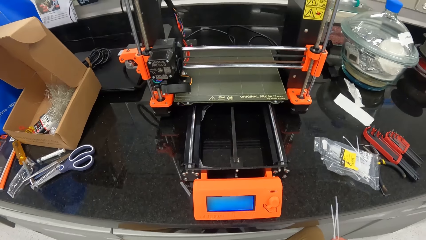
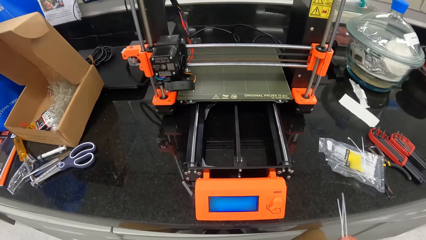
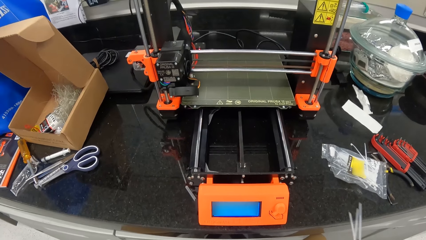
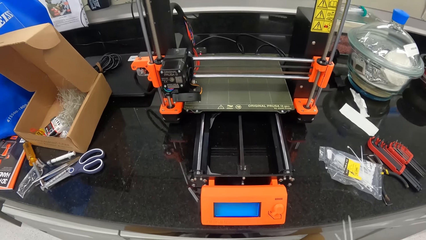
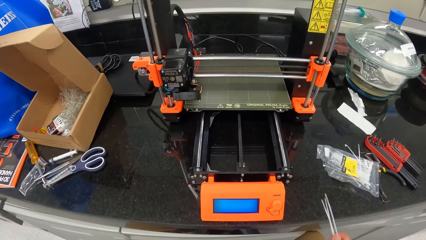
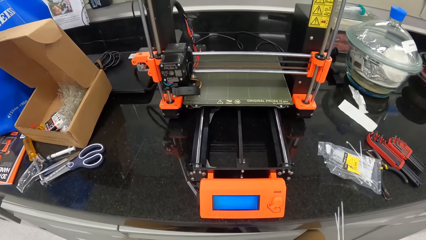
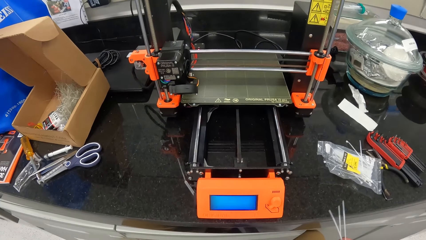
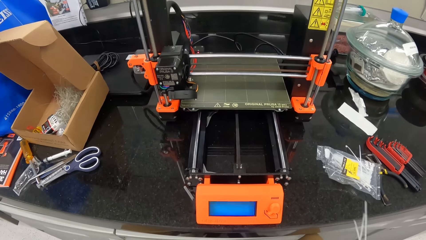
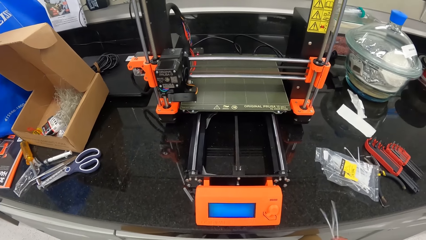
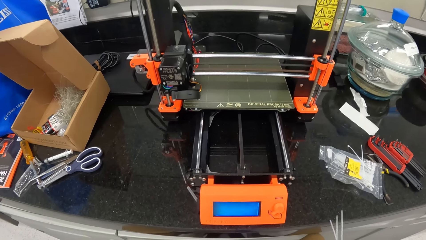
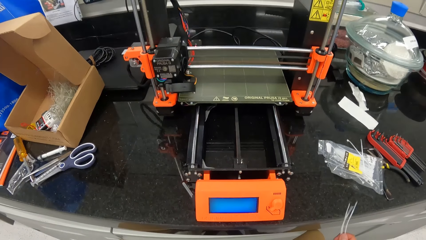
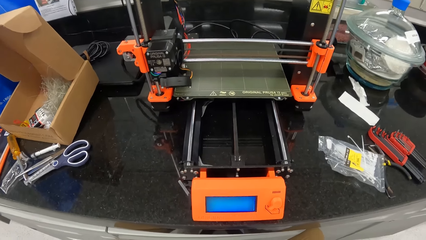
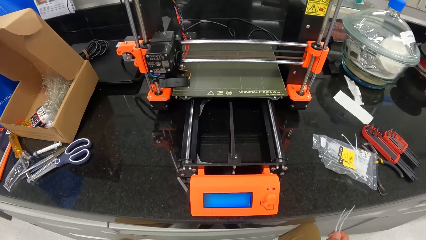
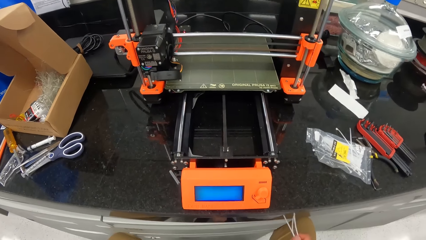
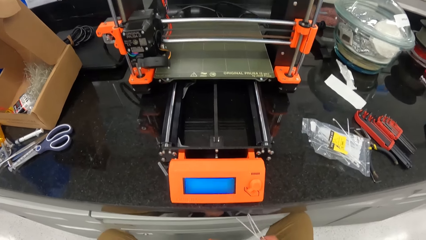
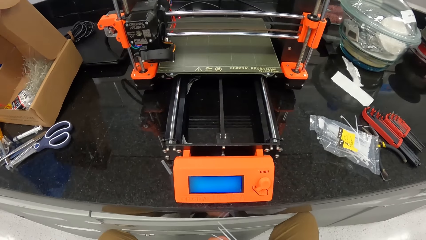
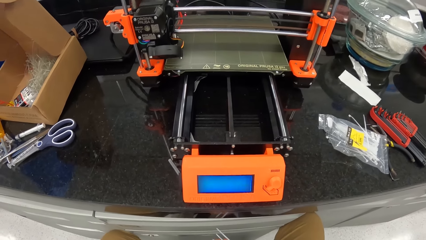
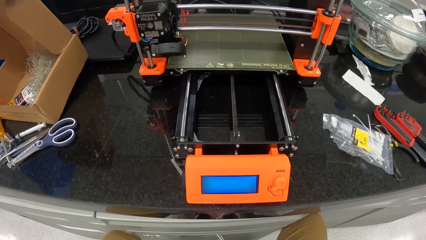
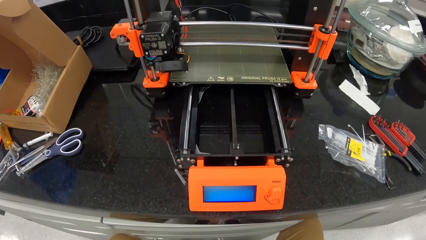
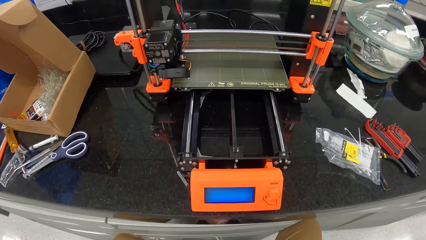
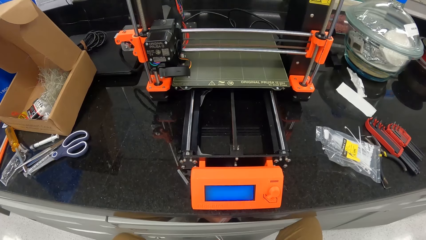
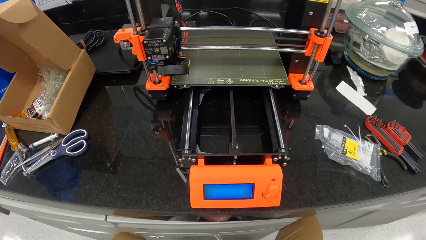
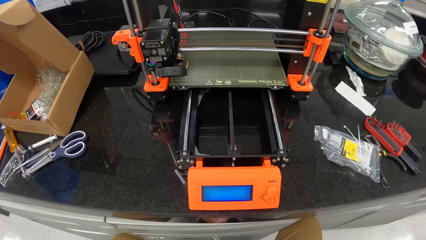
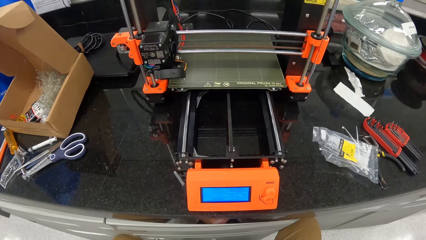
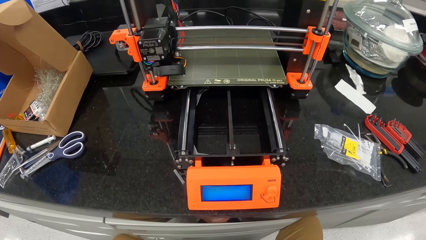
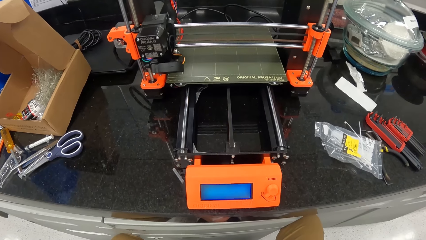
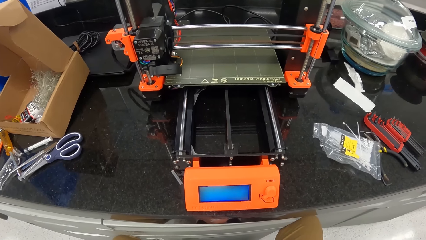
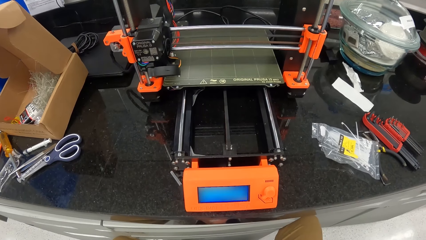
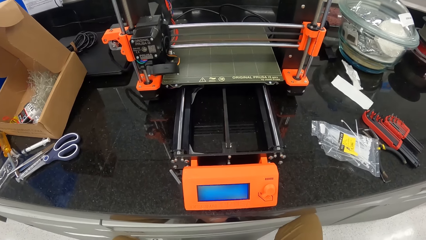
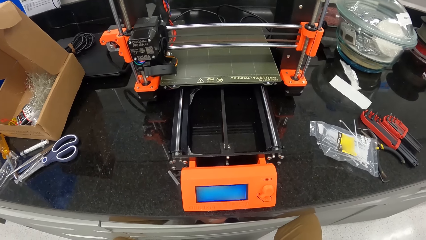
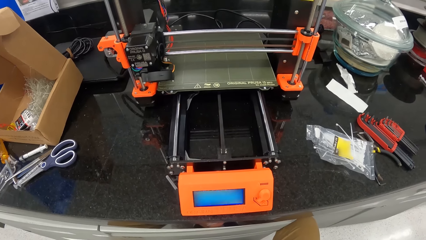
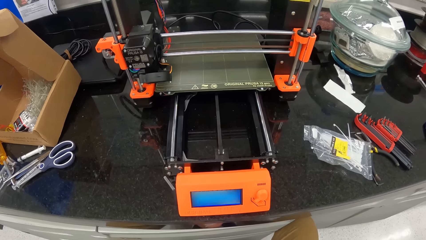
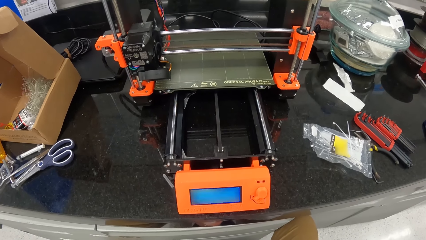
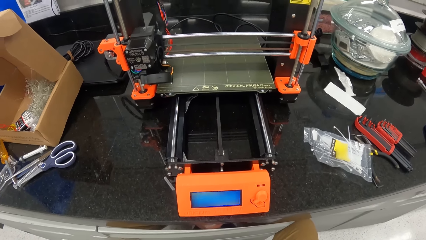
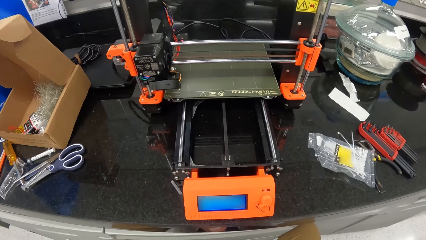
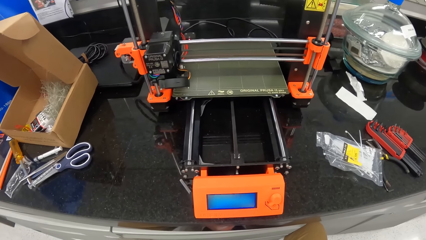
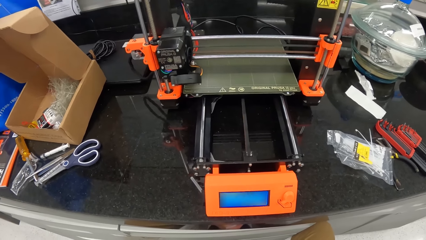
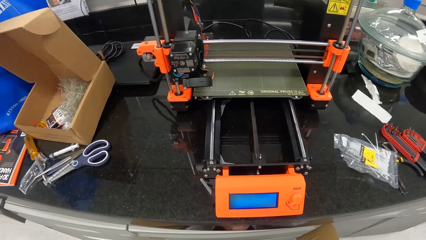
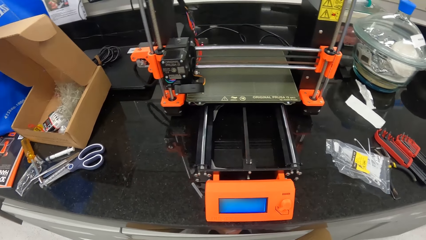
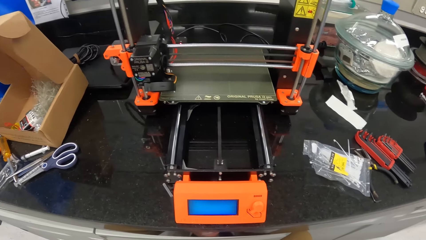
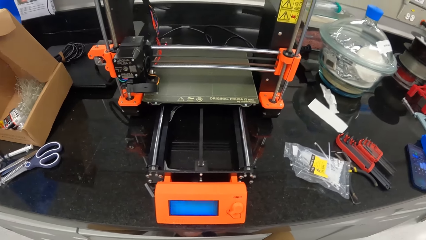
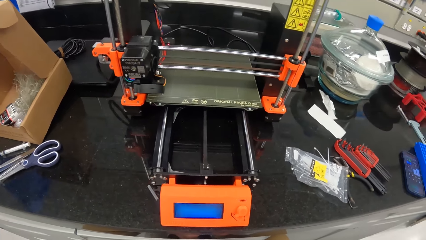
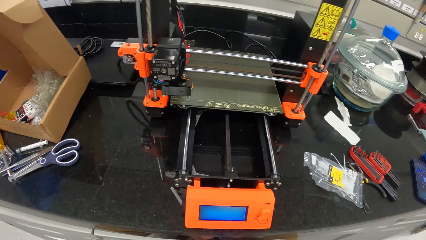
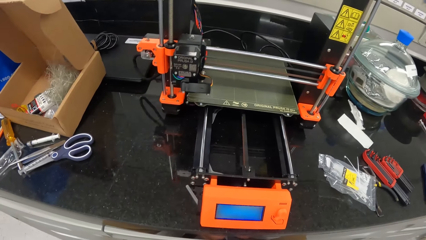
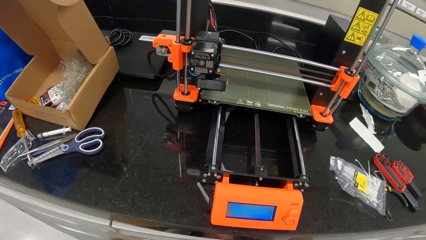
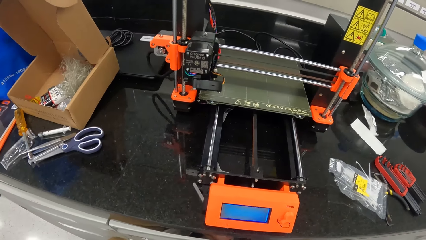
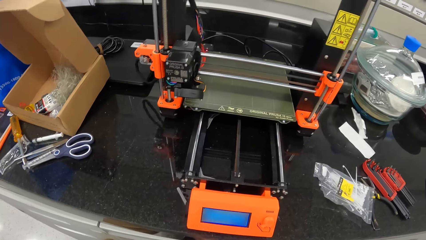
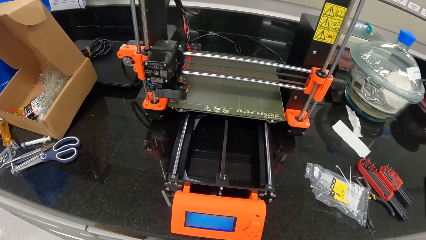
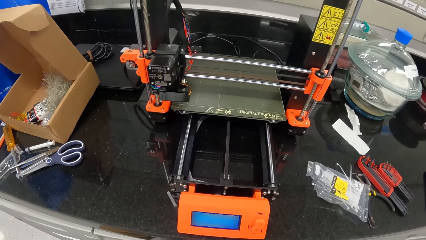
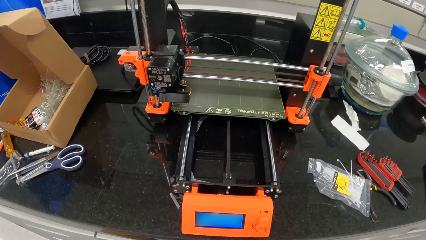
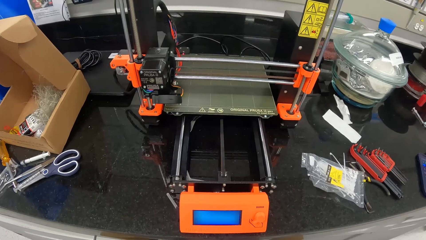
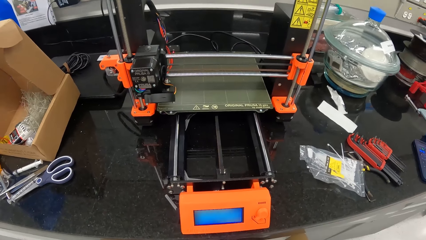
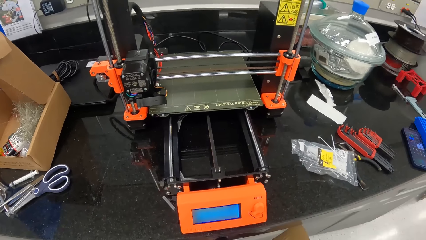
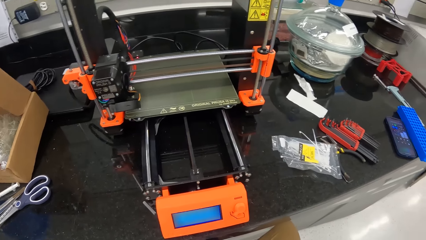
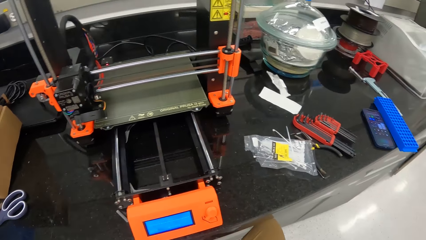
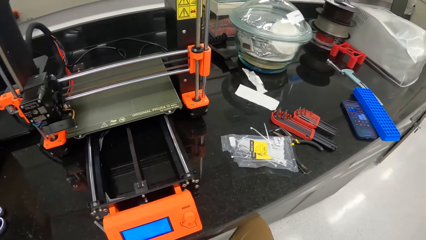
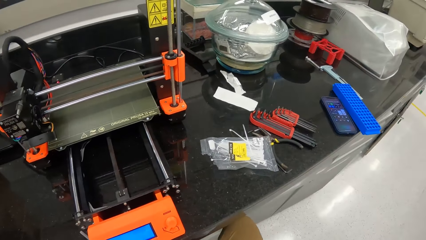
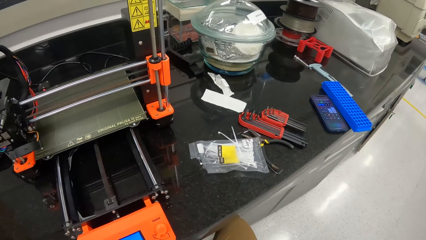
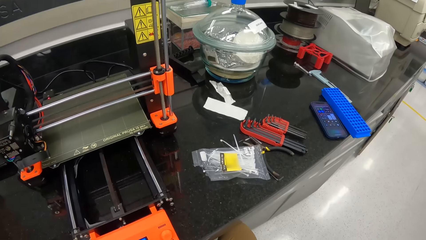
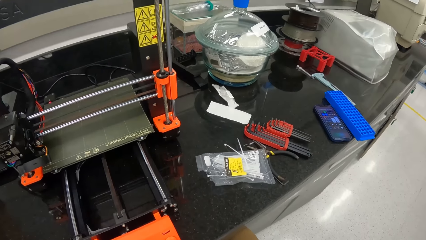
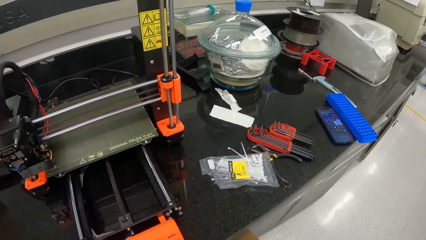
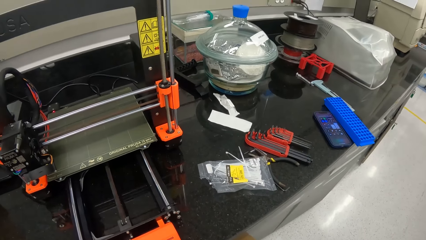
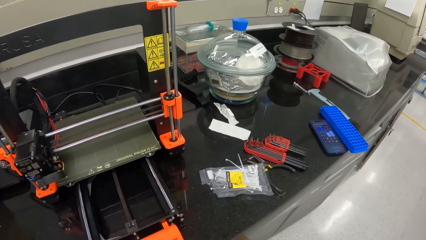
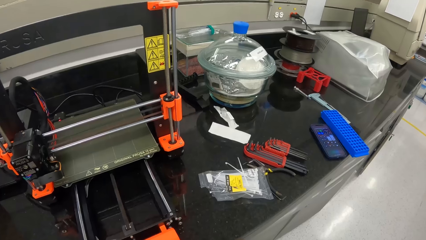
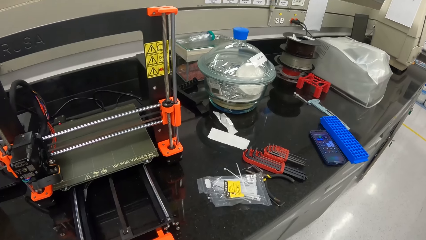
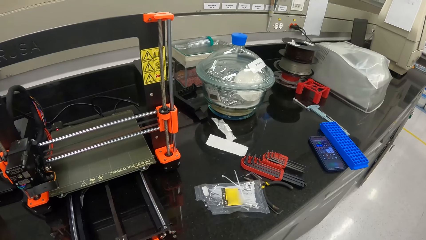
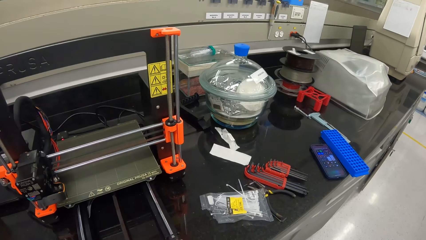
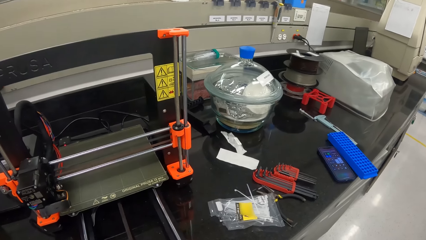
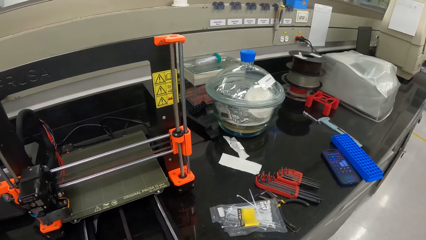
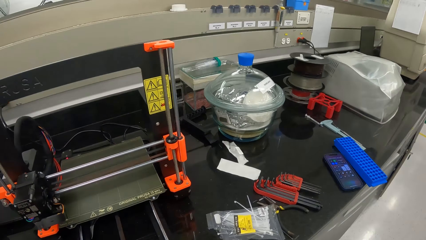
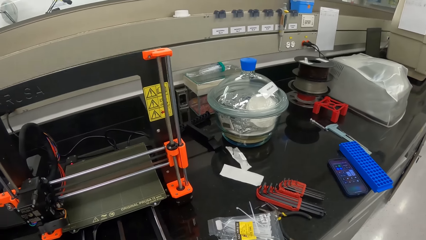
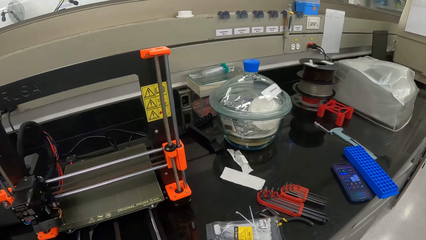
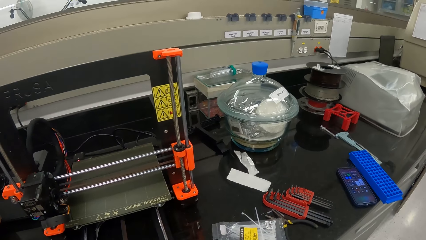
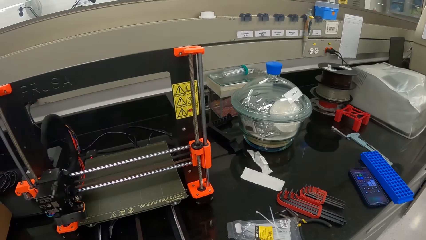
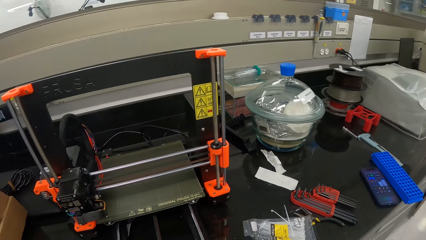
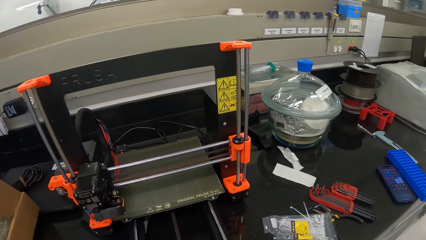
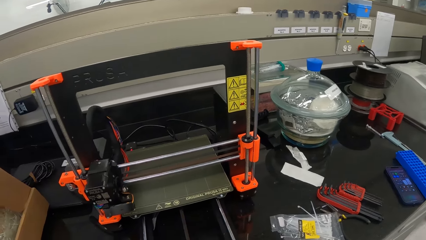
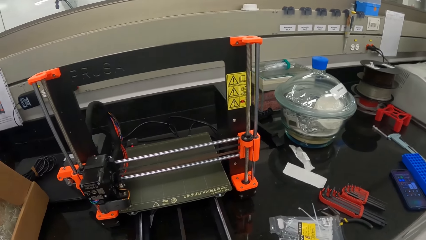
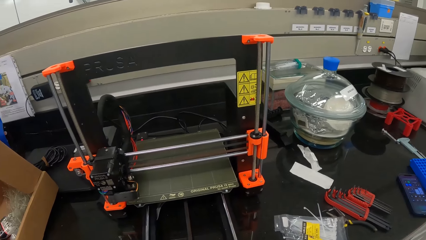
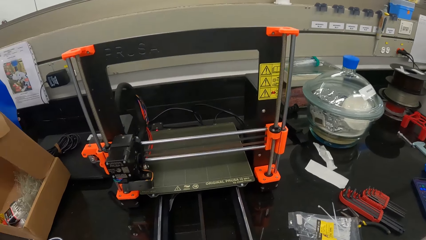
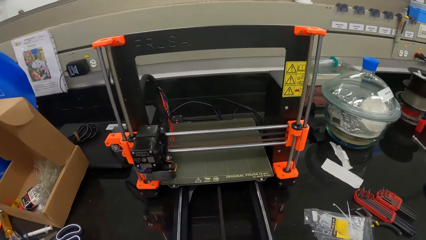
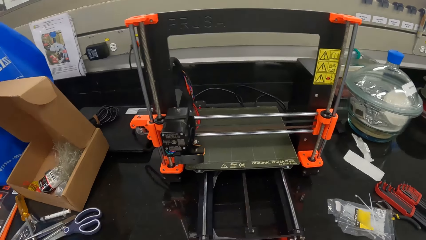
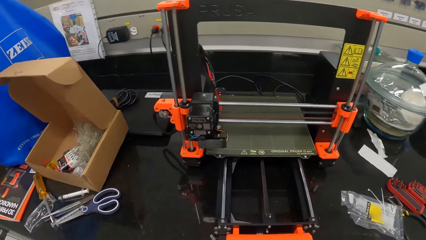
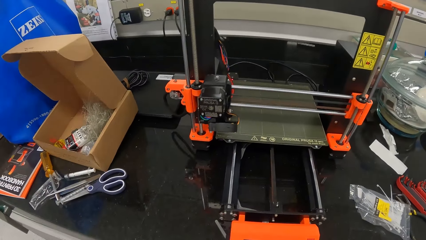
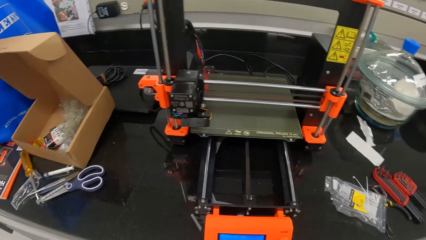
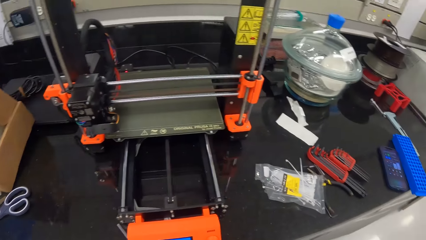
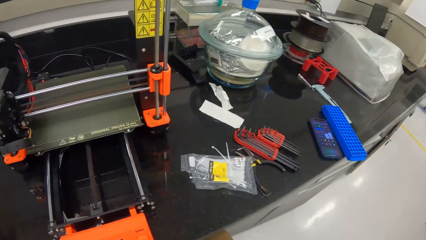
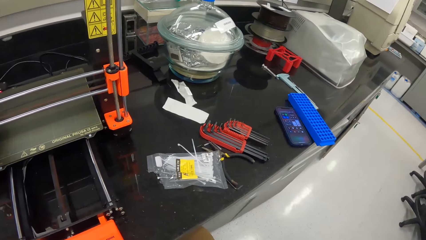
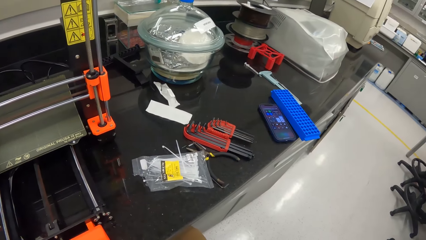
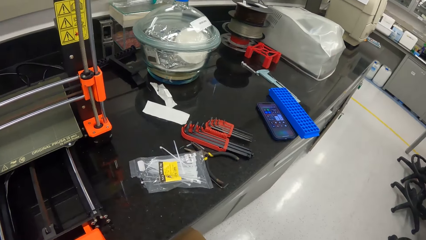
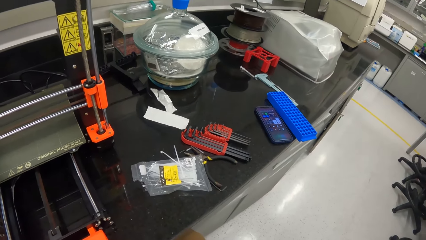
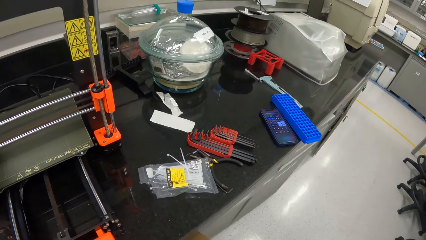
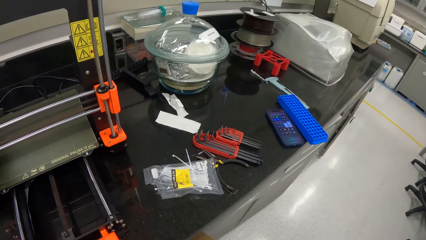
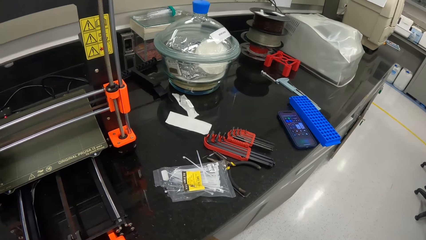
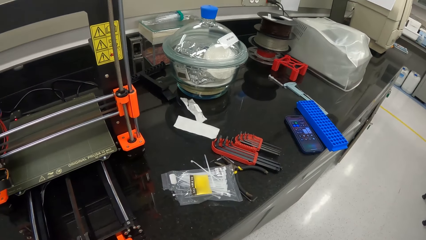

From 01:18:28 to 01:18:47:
The camera wearer holds the plastic rods. They look at the scanning machine. They look around the table.
